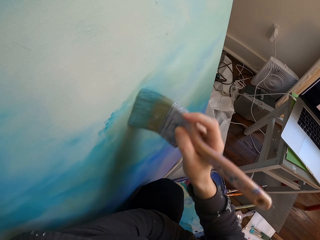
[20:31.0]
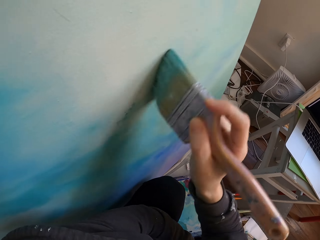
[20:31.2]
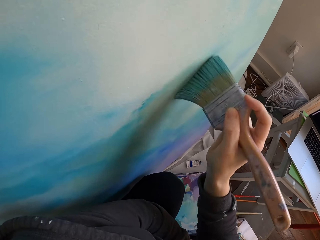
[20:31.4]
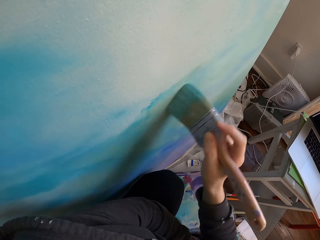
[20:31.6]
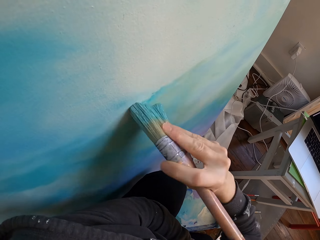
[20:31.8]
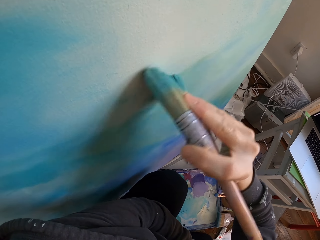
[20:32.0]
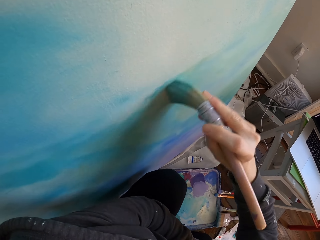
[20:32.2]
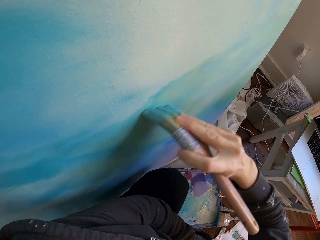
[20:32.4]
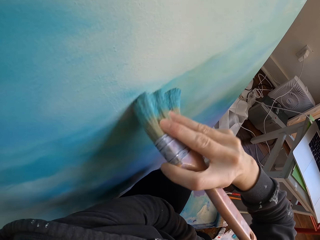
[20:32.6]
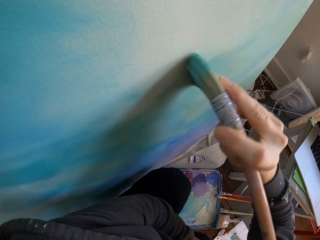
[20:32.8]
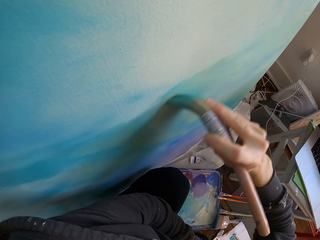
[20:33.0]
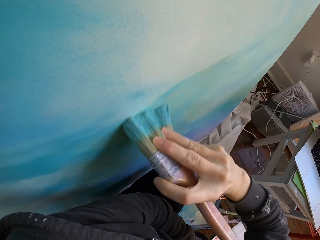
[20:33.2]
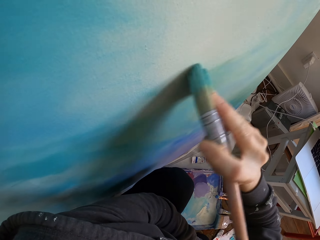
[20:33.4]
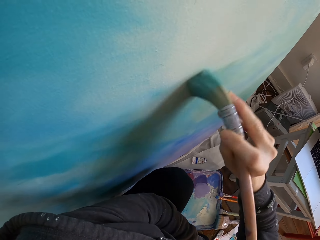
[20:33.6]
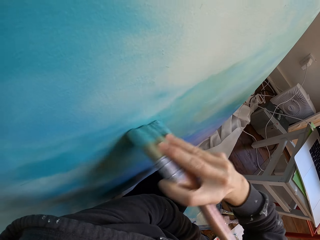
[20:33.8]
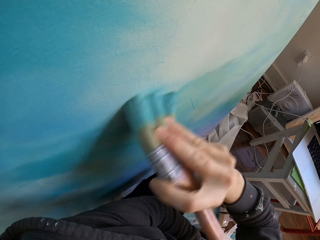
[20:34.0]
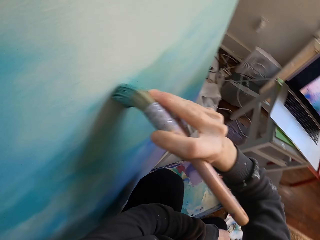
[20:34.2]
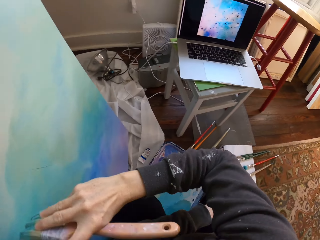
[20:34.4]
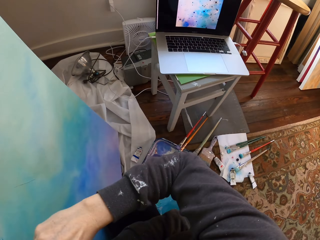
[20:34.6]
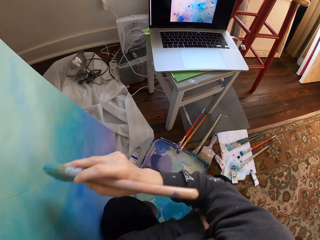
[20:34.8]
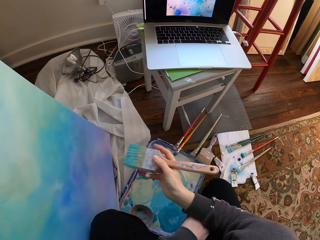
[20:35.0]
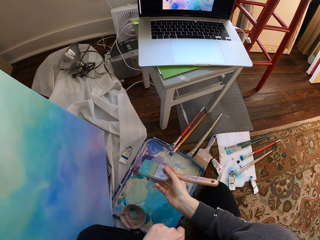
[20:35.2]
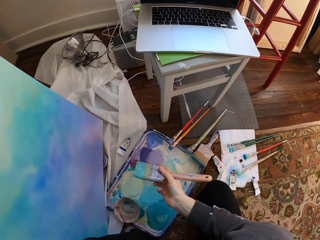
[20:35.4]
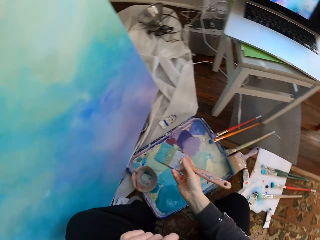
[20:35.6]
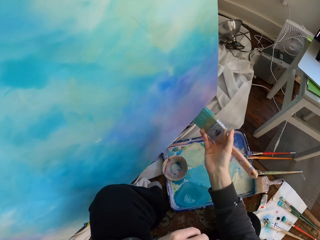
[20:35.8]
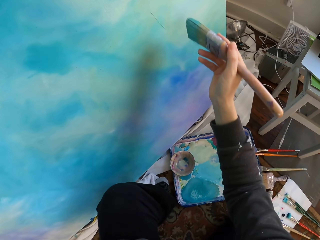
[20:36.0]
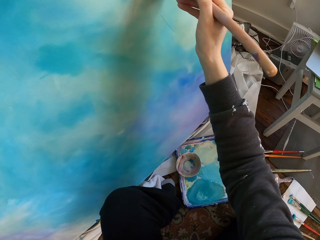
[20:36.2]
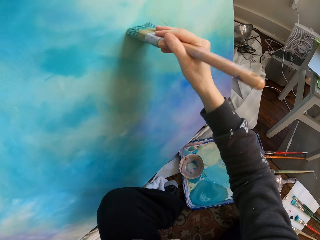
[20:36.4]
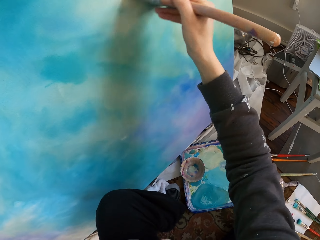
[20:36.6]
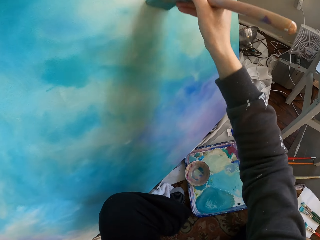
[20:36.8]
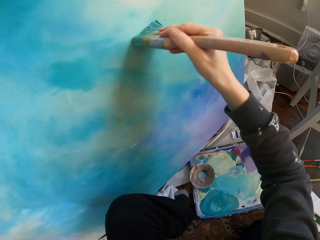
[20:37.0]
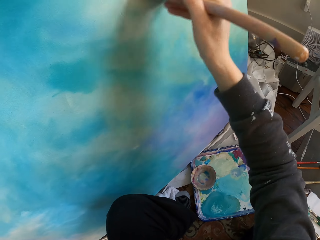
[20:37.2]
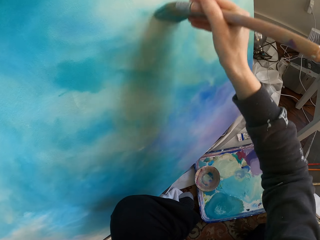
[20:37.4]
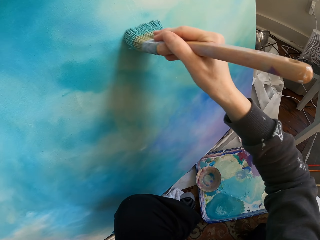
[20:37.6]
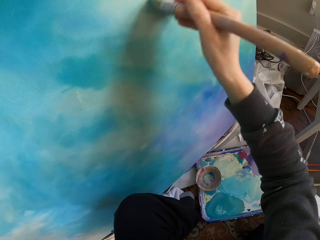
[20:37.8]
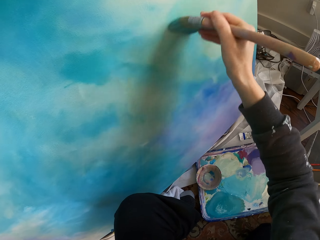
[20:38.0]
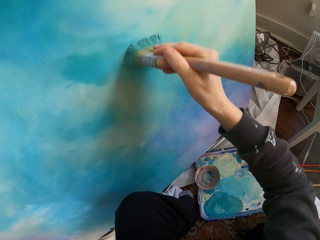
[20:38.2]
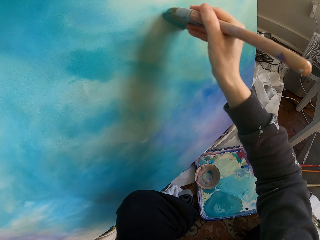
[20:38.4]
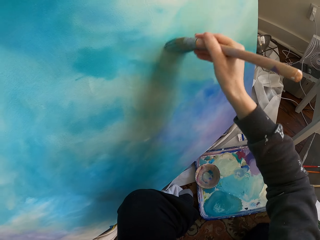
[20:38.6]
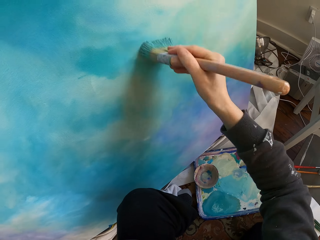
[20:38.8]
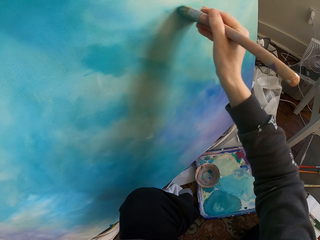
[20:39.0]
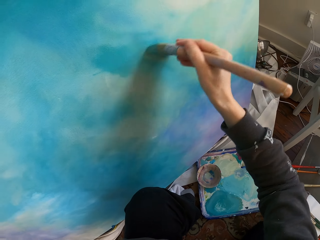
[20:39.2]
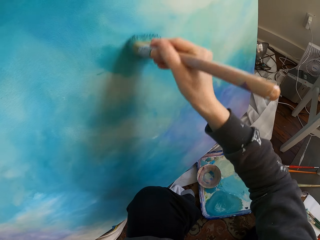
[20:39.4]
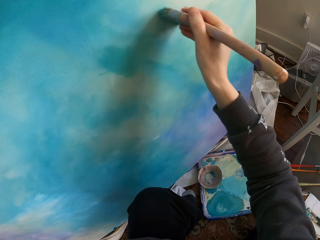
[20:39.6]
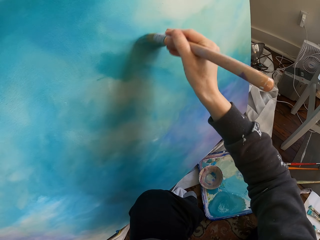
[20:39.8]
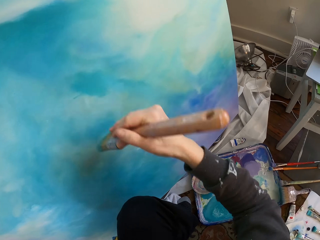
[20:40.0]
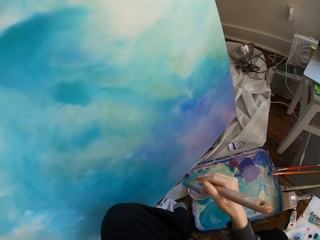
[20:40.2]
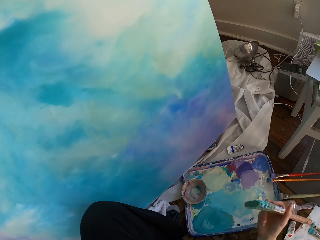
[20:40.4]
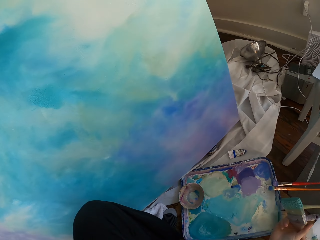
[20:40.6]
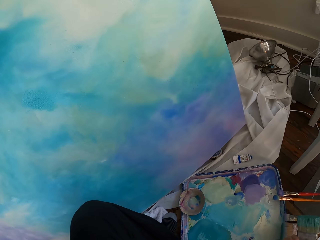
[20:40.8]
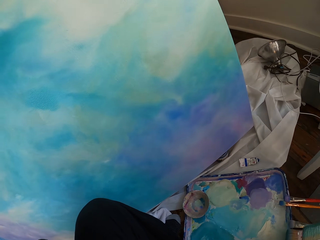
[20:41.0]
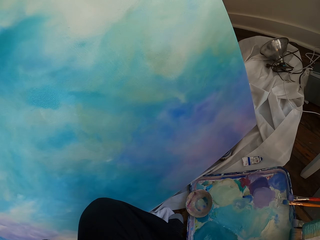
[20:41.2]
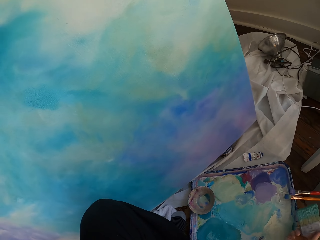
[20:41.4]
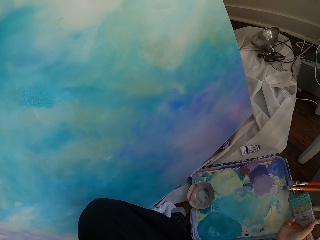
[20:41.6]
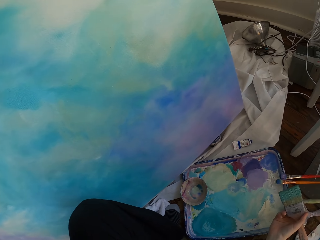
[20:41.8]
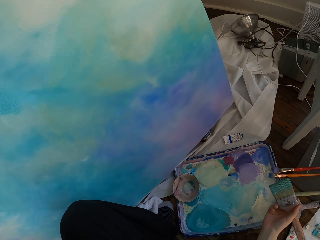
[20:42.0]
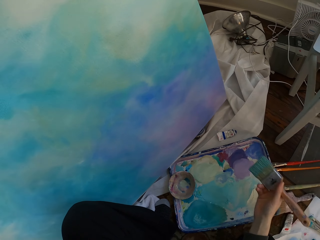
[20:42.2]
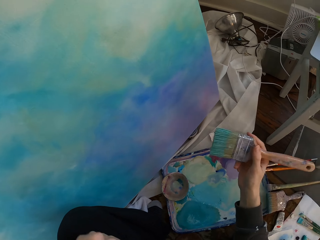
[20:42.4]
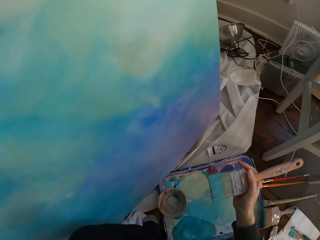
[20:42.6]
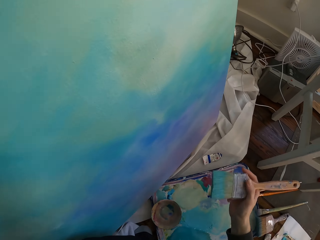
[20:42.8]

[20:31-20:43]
The camera wearer removes a brush from a painting. They paint.

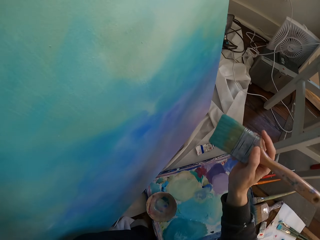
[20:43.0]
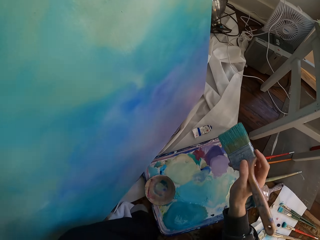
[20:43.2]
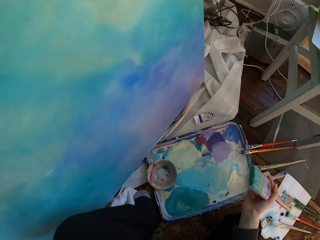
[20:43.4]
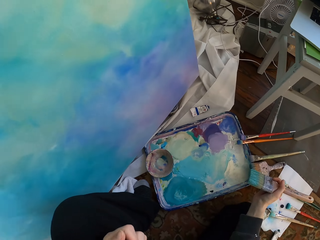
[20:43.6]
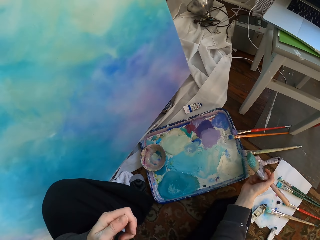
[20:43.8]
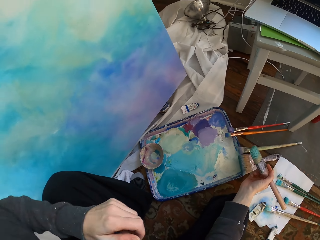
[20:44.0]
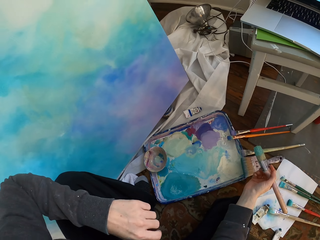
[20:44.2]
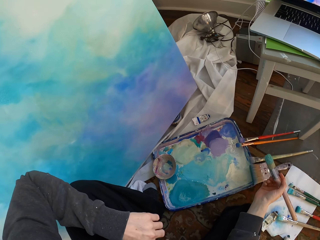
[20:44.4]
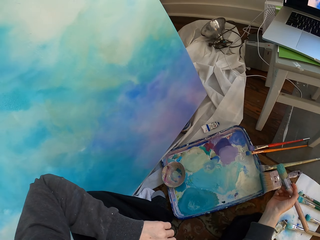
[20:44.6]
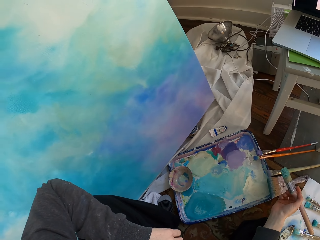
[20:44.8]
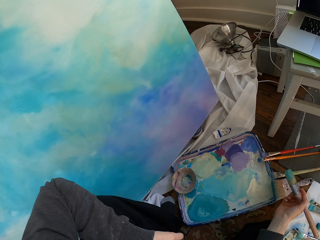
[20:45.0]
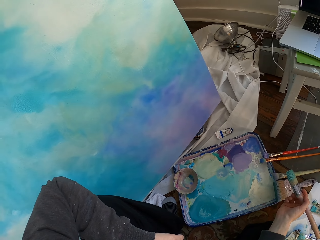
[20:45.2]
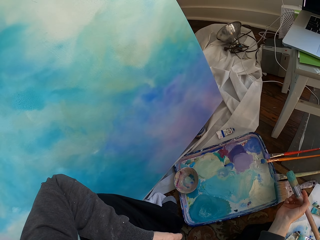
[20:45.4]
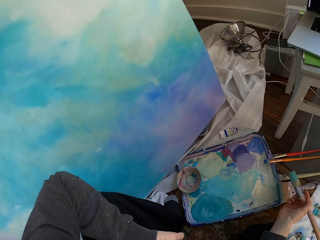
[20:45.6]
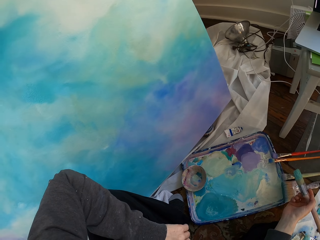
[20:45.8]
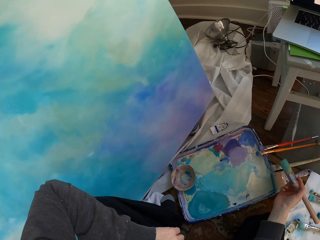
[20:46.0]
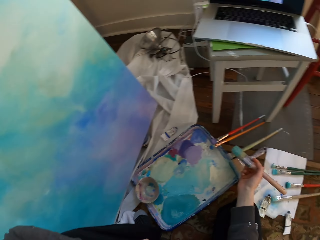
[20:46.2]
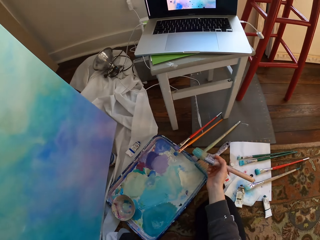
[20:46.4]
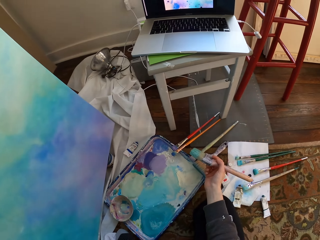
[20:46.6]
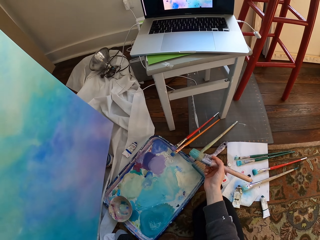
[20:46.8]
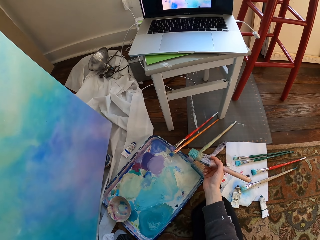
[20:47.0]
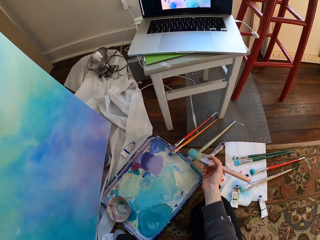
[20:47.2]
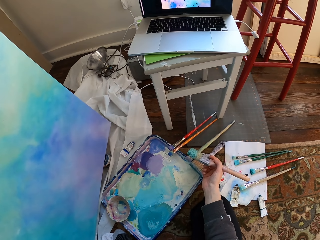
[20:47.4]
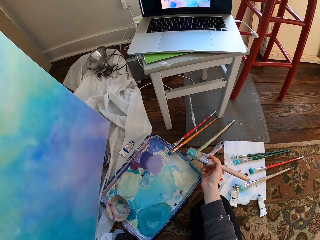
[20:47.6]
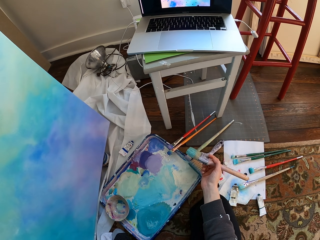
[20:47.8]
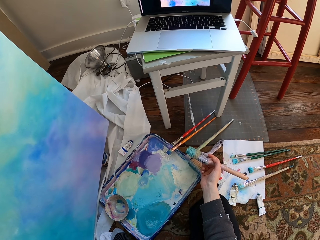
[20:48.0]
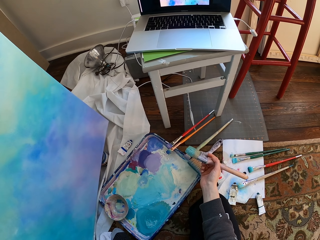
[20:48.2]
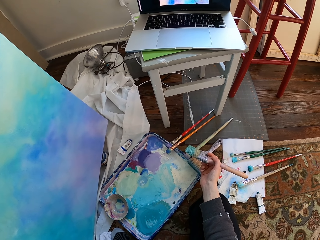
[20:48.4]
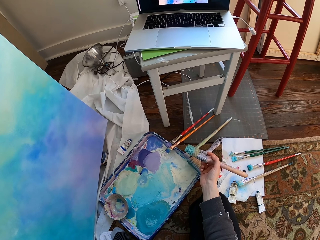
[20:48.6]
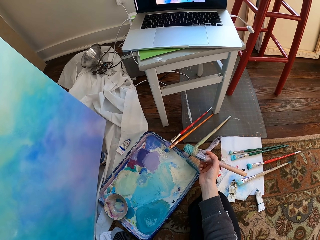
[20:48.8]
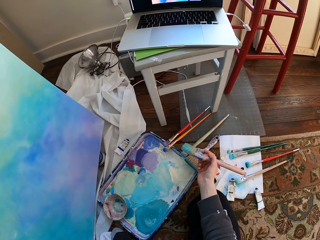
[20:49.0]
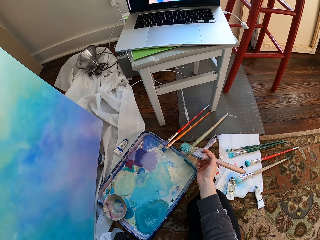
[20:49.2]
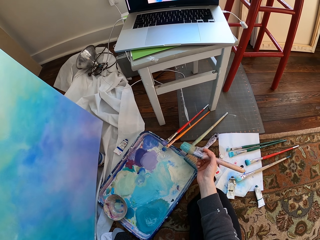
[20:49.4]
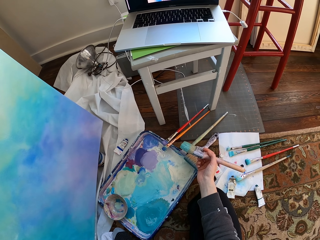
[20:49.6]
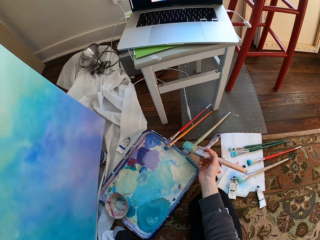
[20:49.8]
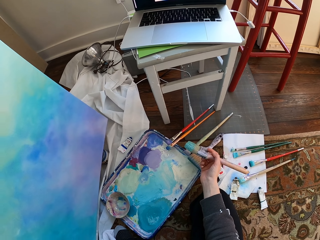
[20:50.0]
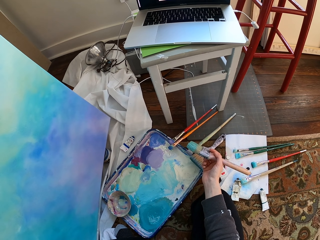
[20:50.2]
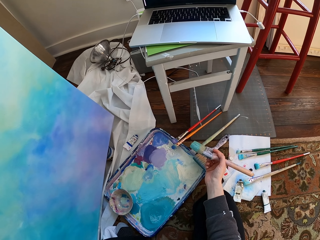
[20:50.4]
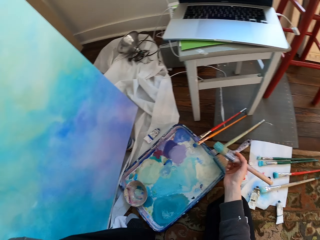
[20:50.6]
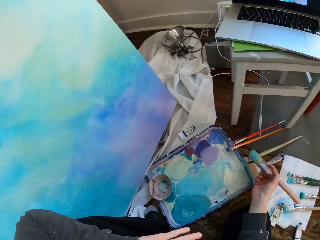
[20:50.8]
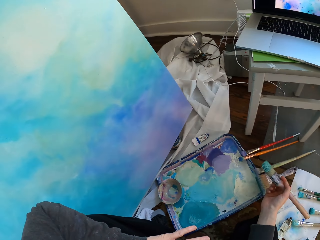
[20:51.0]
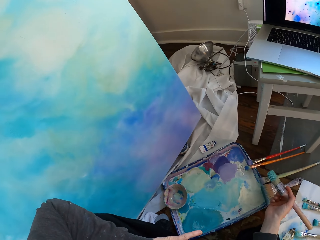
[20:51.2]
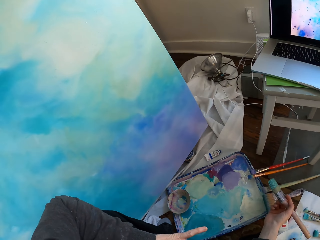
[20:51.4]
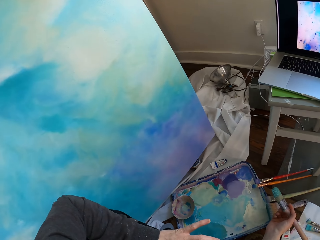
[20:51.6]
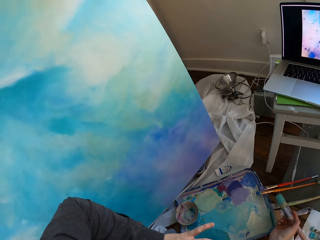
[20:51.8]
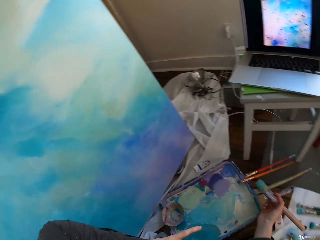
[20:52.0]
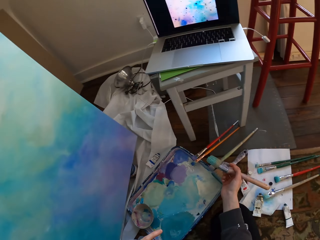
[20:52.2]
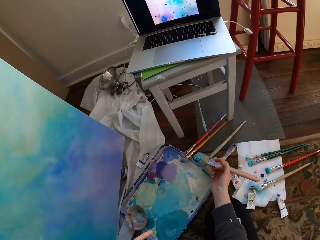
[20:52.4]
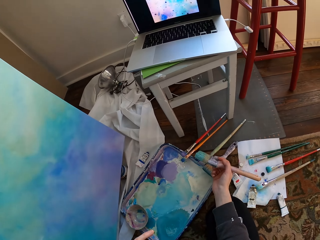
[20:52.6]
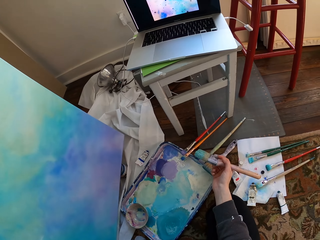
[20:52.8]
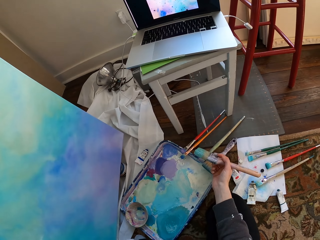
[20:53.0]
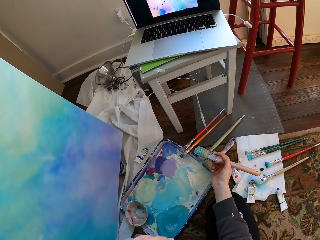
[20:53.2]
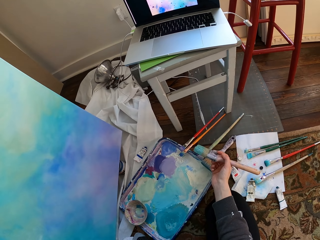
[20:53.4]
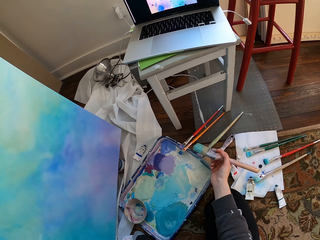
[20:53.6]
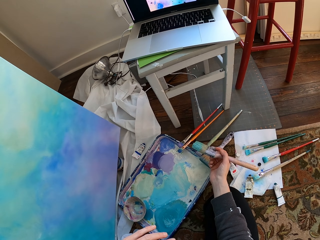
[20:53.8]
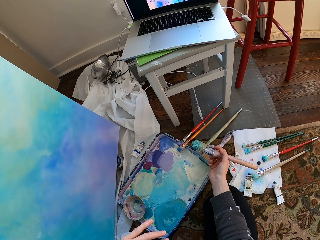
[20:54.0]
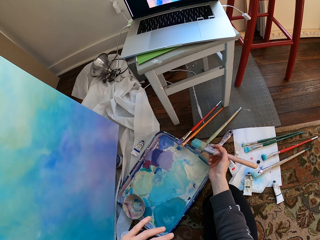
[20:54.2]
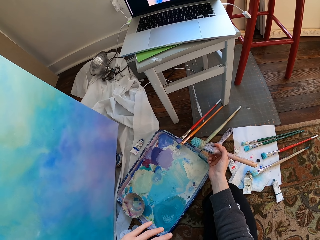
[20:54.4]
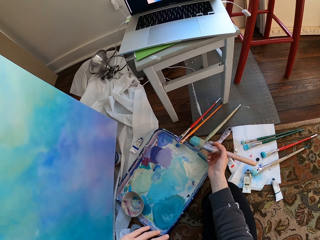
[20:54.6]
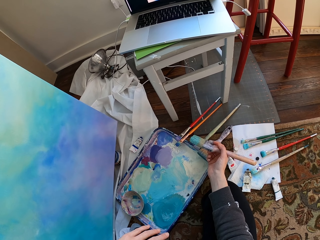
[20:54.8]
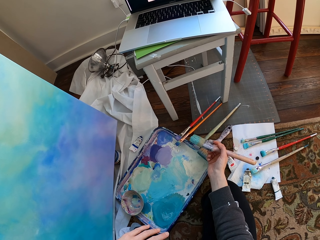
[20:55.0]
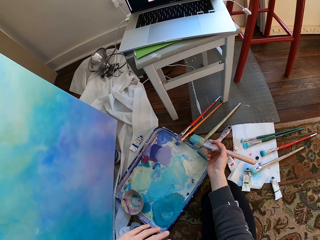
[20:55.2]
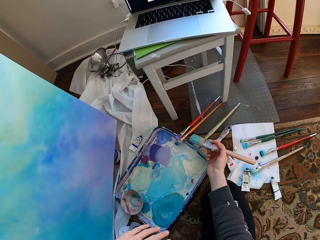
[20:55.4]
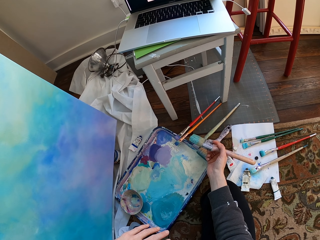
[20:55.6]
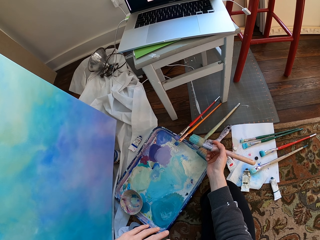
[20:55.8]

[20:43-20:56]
The camera wearer stretches a hand holding a brush. They stop painting the wall. They look at a laptop. They look at a painting. They look at the laptop.
